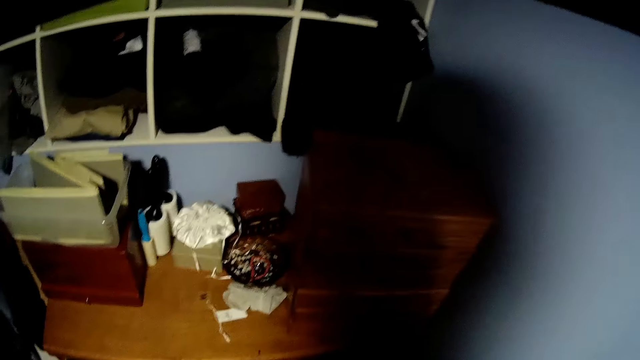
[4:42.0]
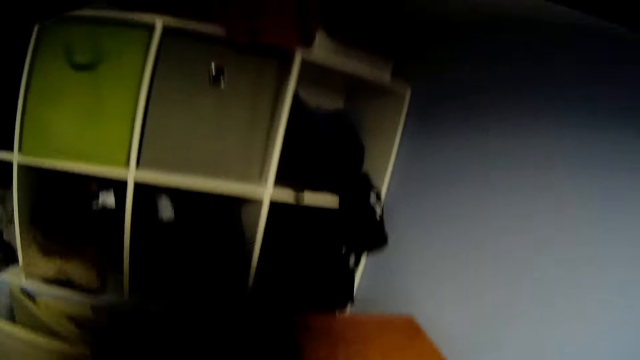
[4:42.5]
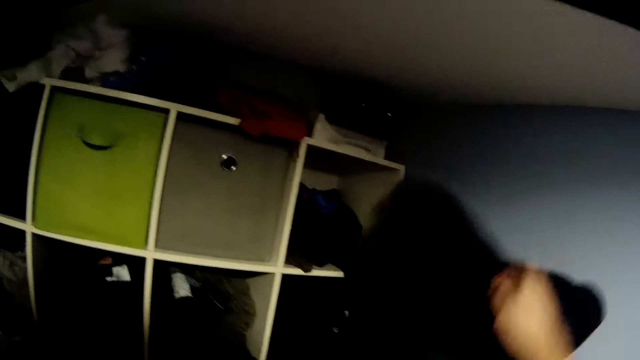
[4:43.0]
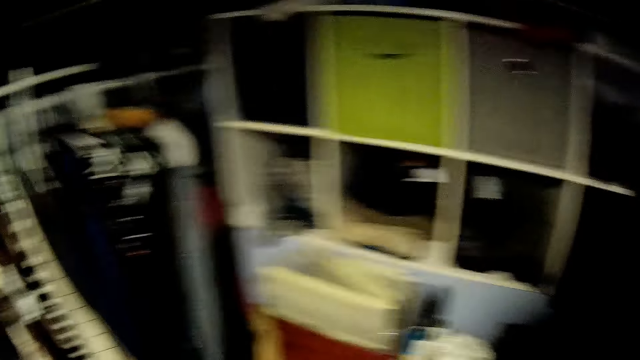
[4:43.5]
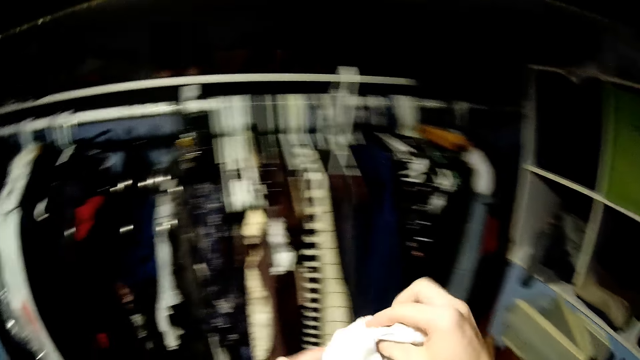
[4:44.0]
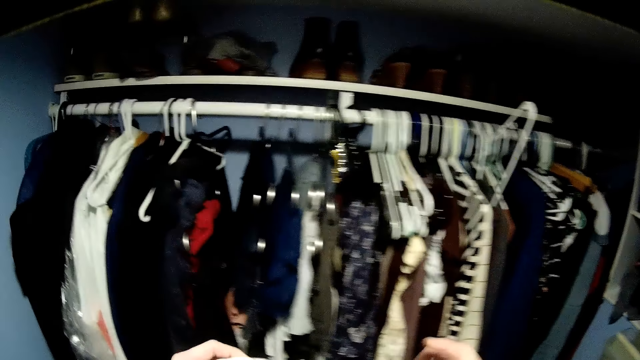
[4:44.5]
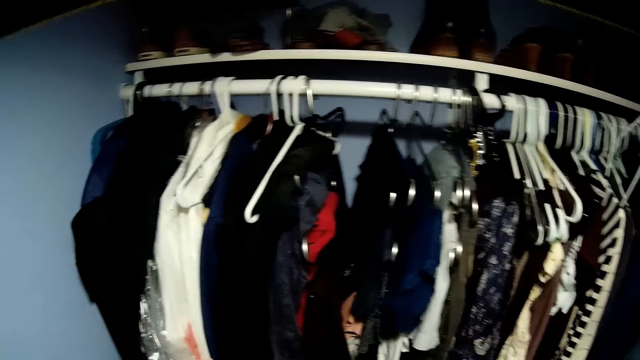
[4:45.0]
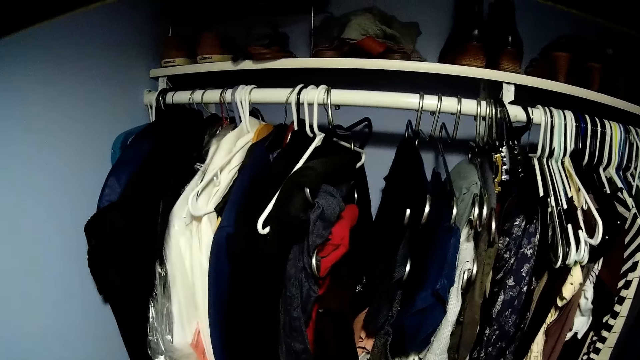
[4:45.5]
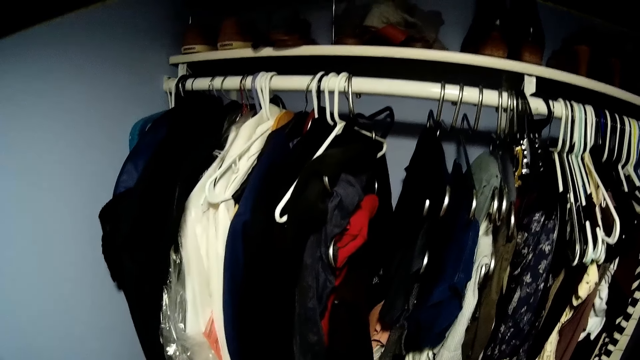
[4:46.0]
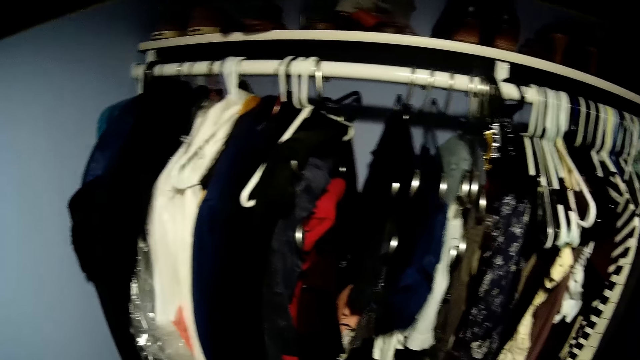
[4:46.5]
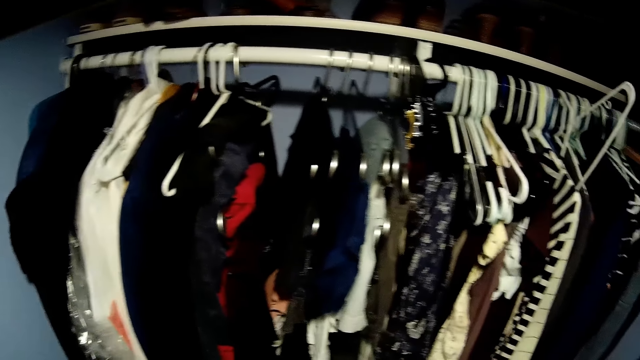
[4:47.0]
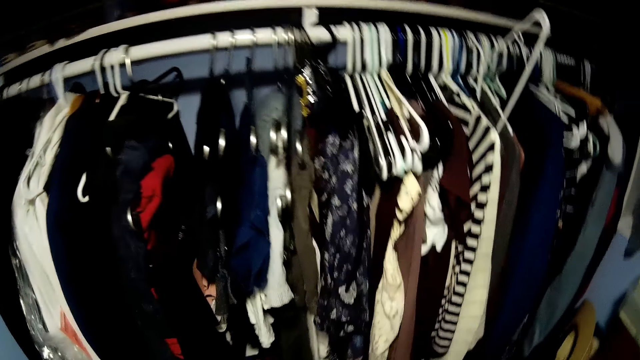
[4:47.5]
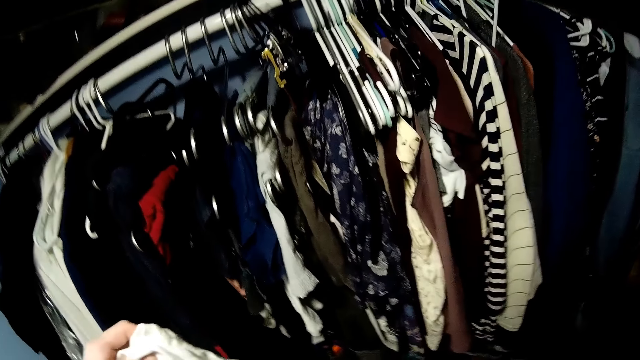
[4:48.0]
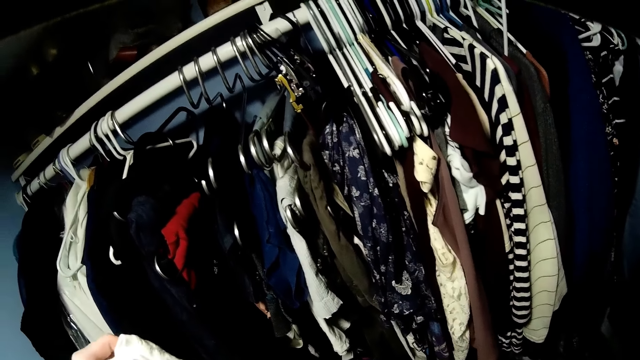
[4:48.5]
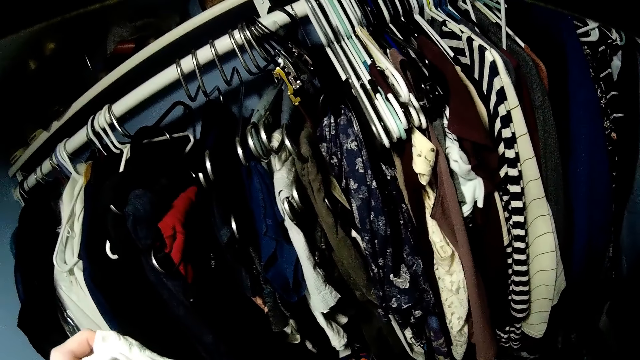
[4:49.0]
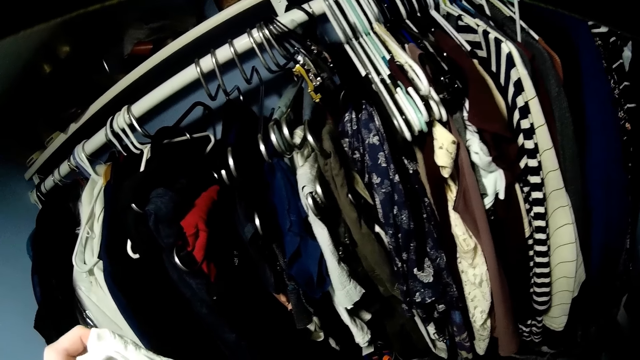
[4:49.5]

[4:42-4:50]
The camera wearer throws the cloth on a shelf. They hold the cloth.

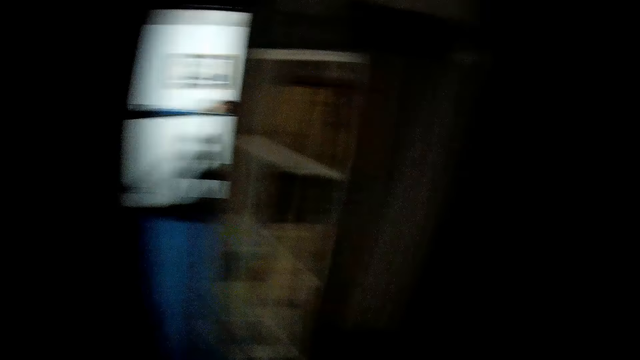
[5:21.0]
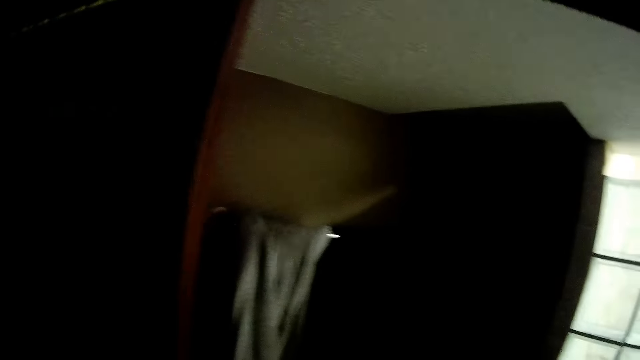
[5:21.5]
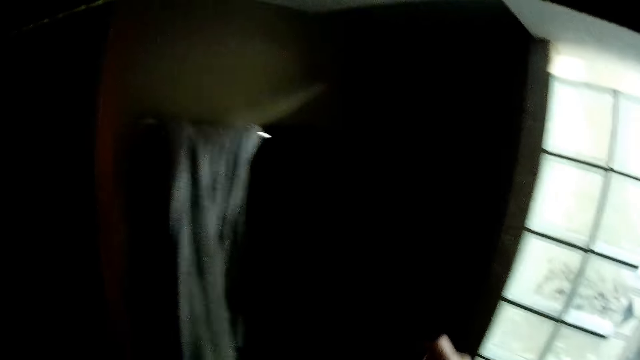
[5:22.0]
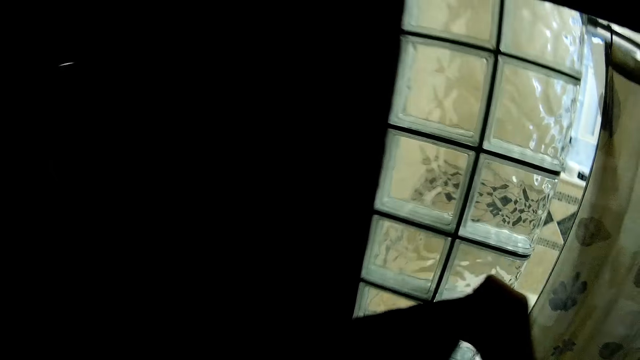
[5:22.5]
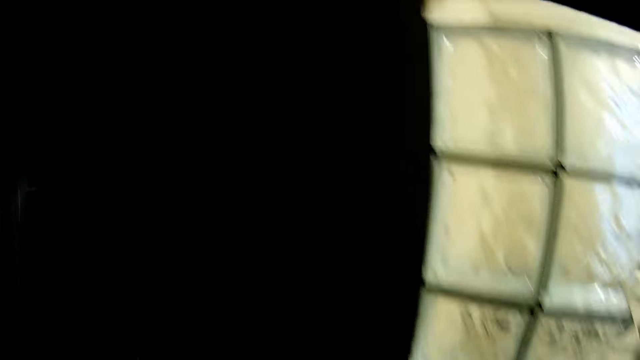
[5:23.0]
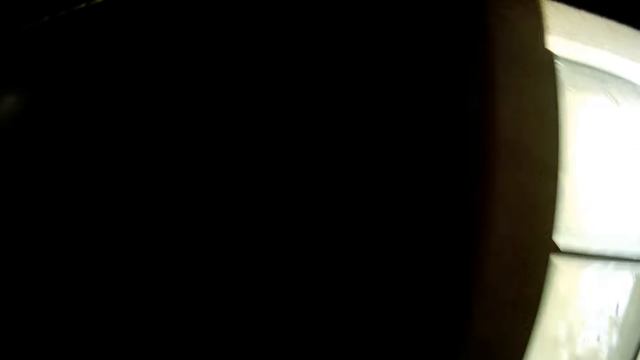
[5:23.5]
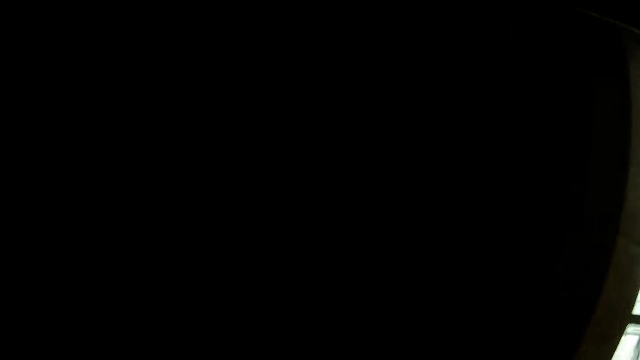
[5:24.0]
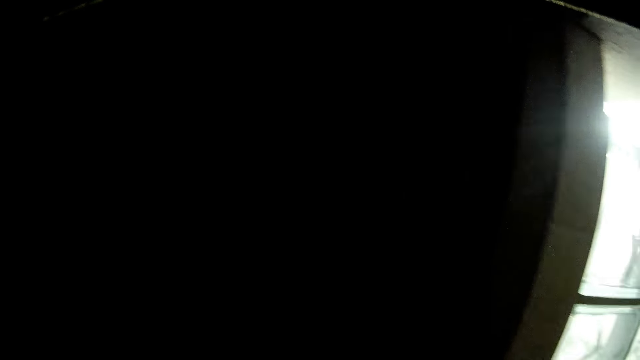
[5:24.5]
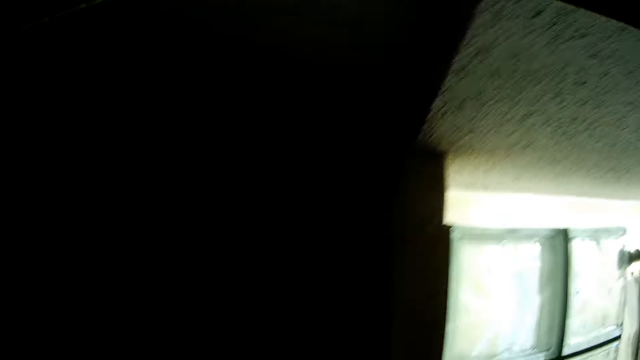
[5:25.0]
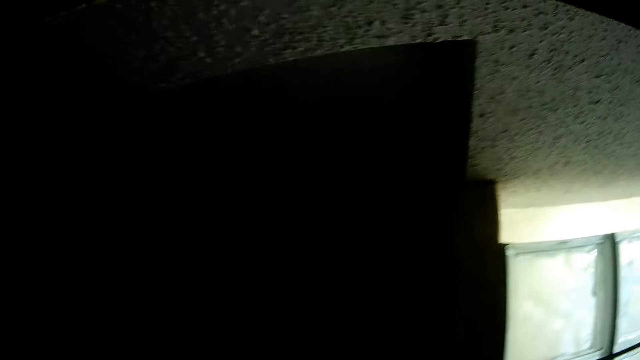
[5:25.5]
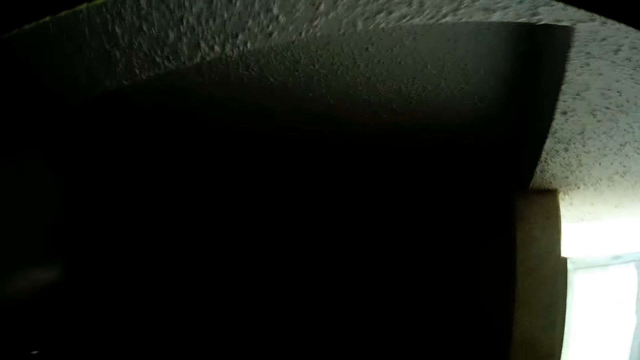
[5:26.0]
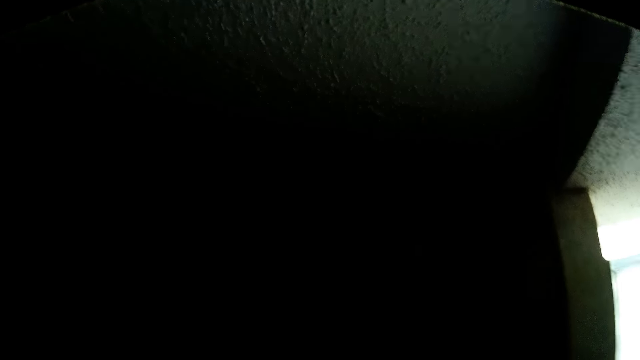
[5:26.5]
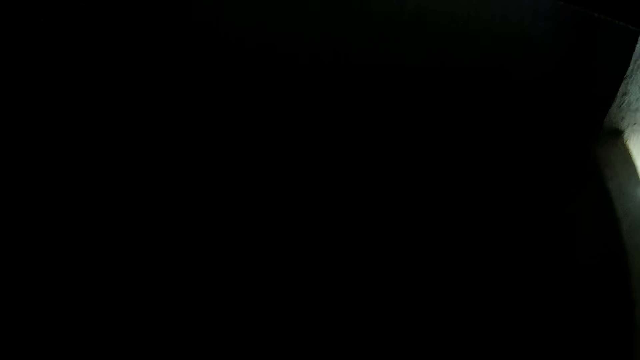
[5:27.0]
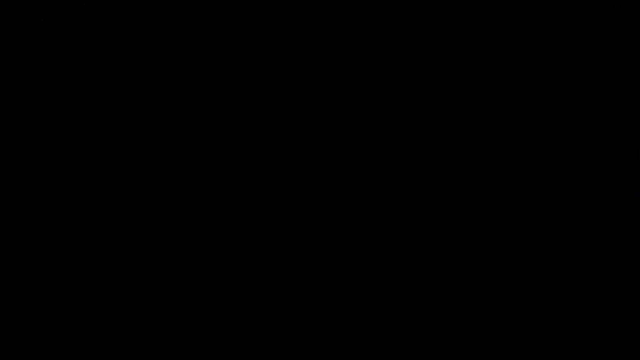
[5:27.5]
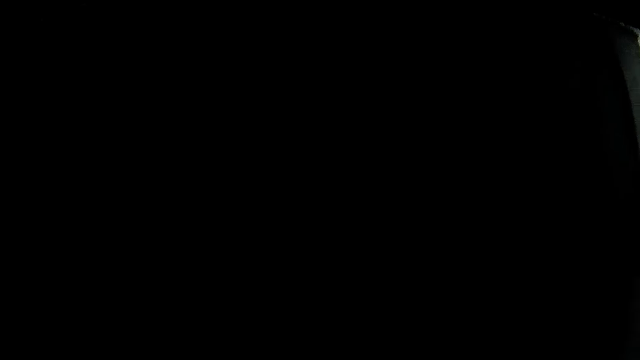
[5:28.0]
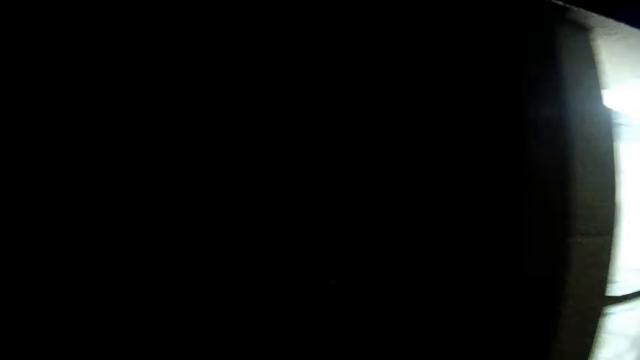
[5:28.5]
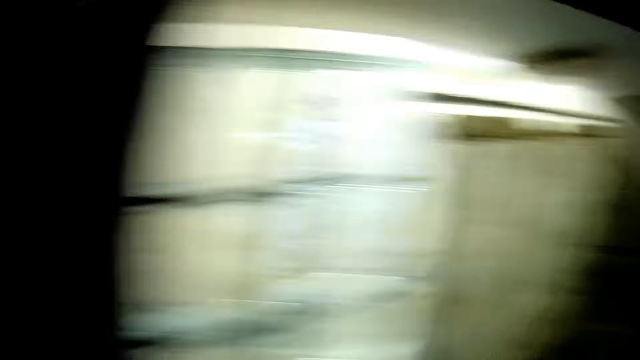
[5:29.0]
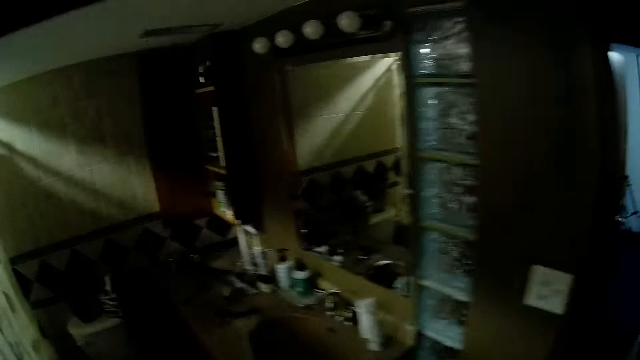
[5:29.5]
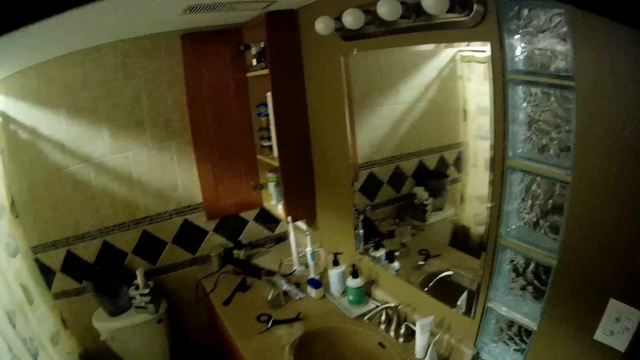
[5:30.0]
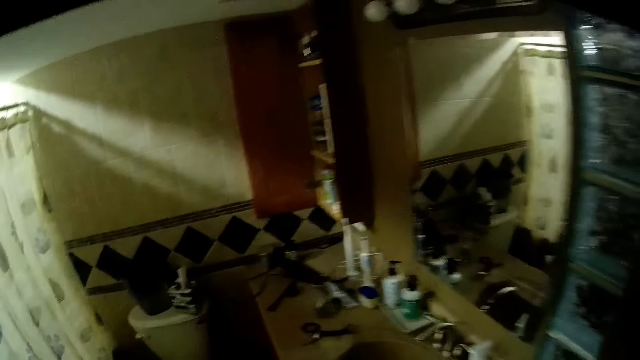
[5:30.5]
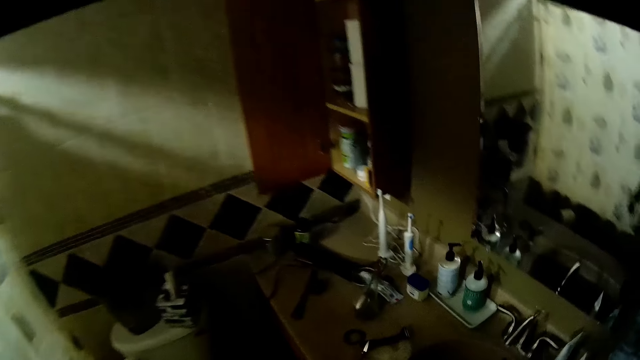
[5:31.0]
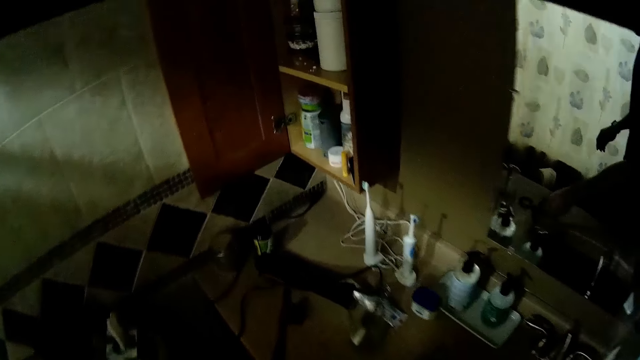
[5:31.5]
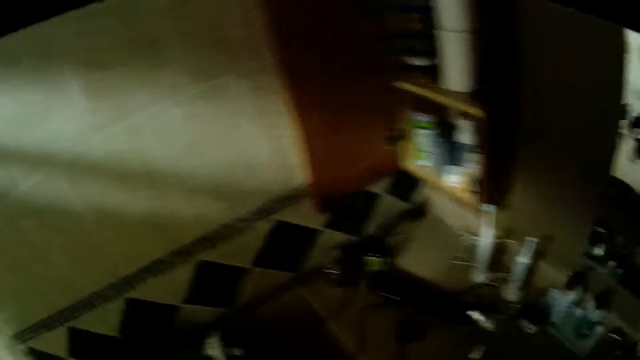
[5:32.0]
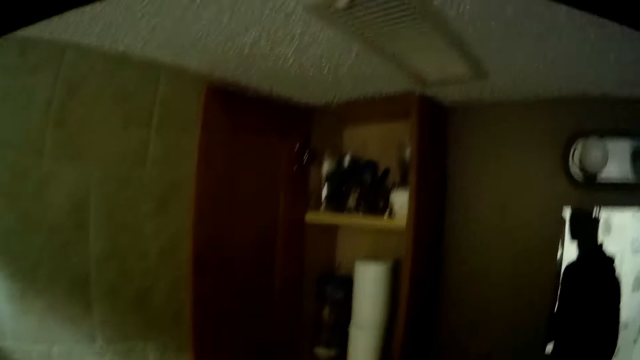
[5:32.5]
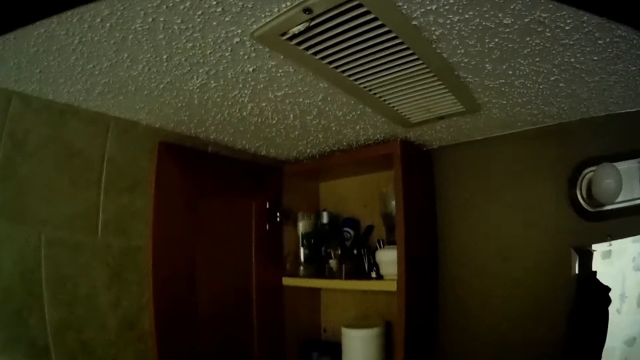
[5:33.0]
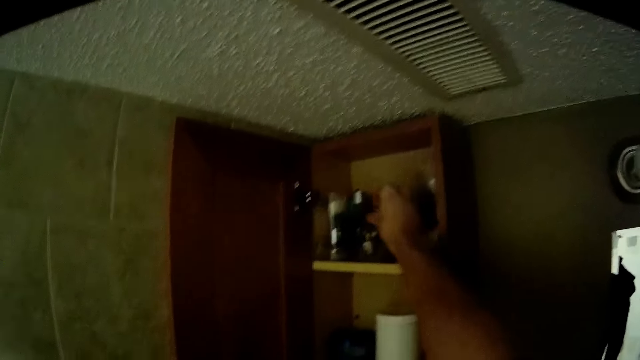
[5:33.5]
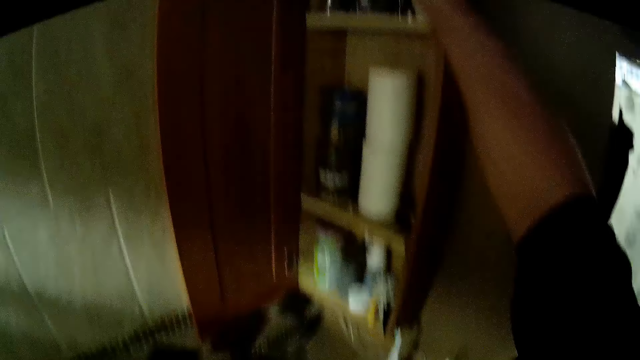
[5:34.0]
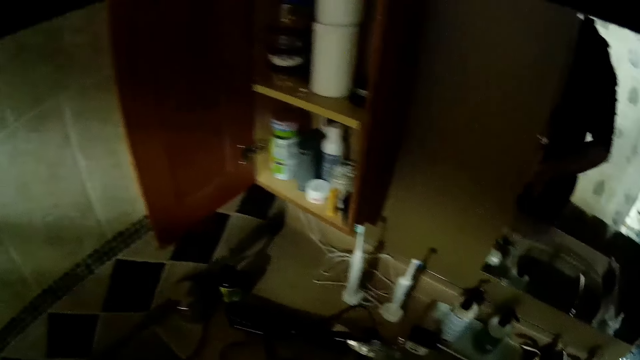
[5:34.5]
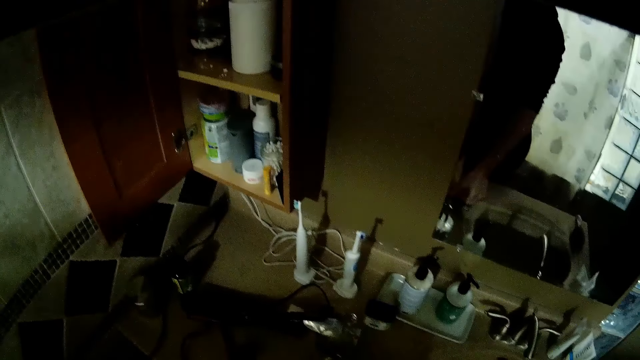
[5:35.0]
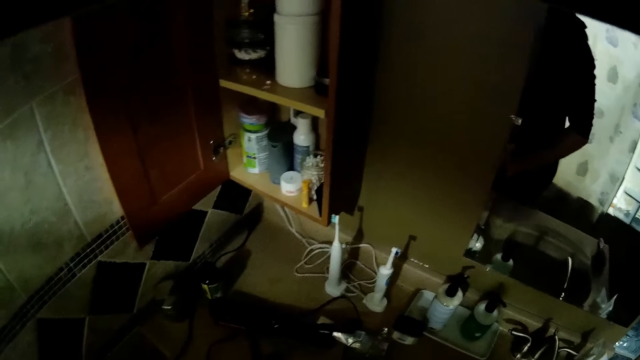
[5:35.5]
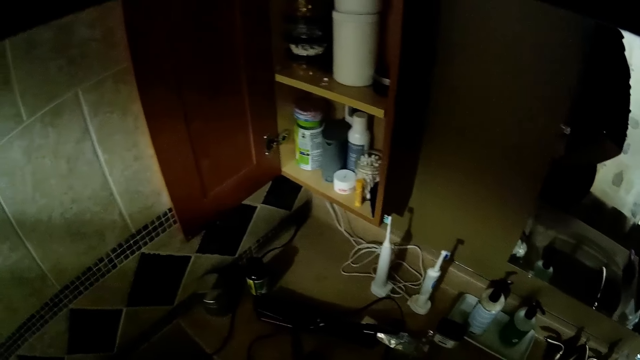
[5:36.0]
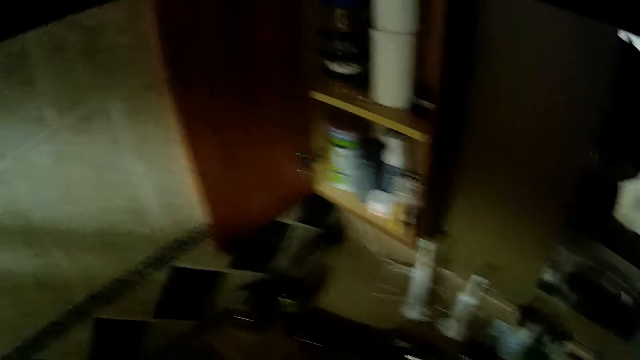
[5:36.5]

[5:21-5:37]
The camera wearer holds wood with both hands. He picks up a container from the toilet sink. He drops the container on a shelf with his left hand. He picks up a shaving stick from the sink.
